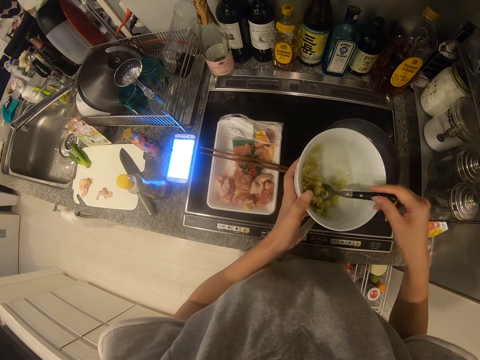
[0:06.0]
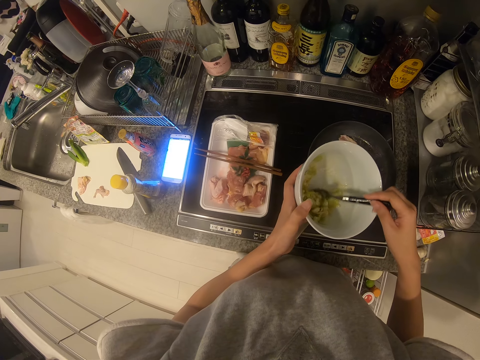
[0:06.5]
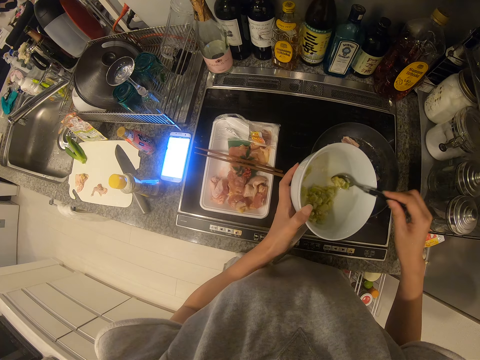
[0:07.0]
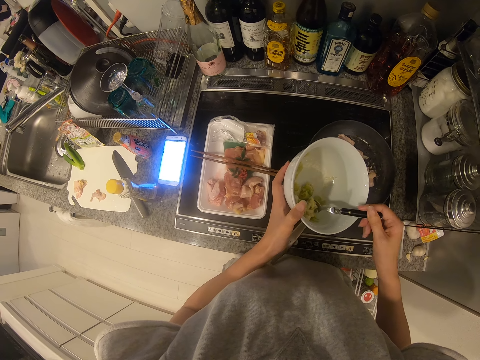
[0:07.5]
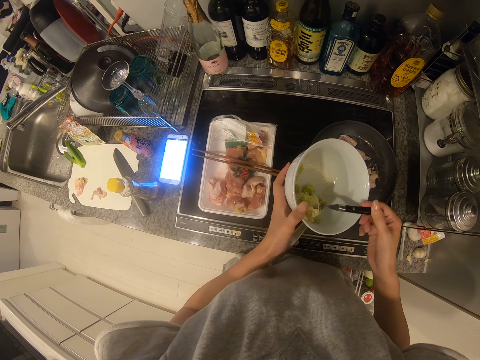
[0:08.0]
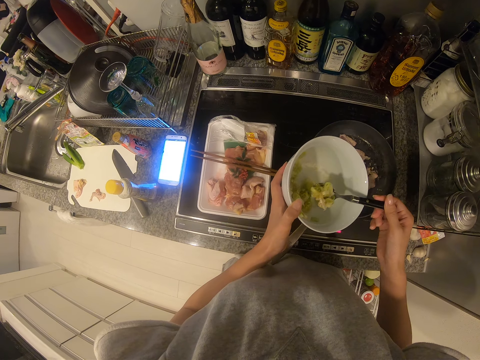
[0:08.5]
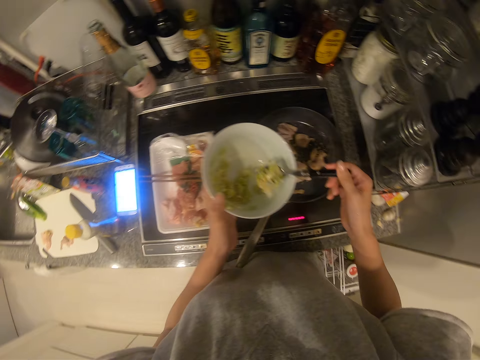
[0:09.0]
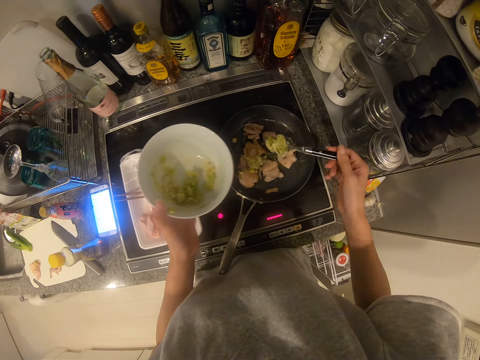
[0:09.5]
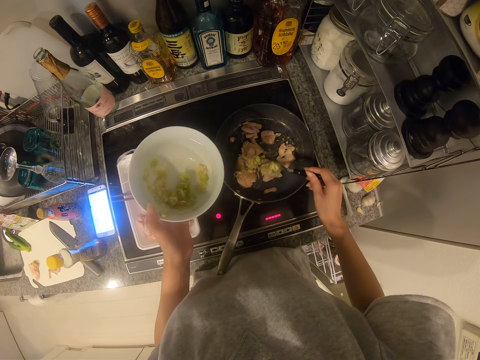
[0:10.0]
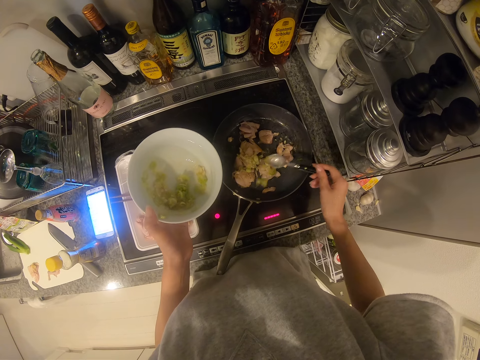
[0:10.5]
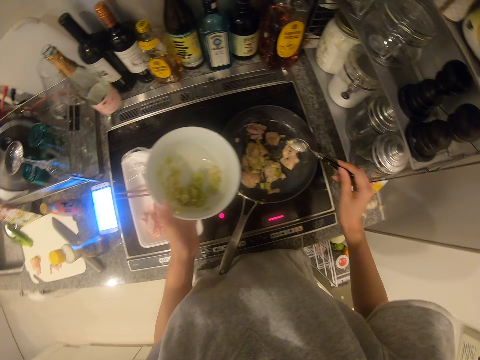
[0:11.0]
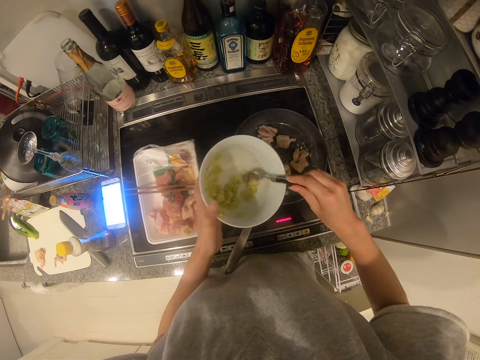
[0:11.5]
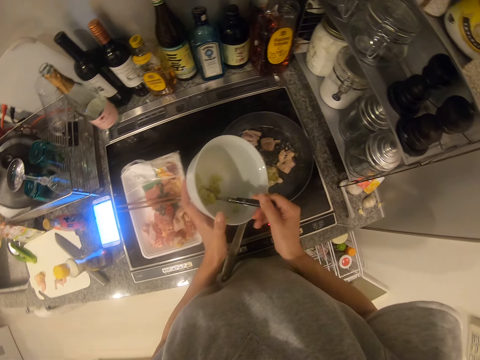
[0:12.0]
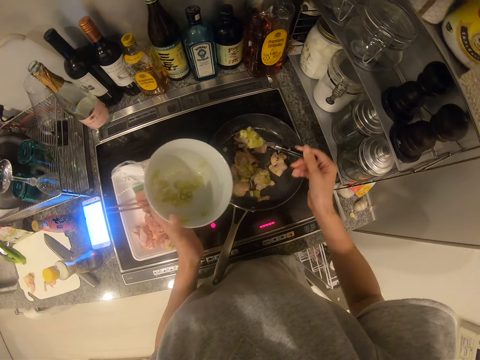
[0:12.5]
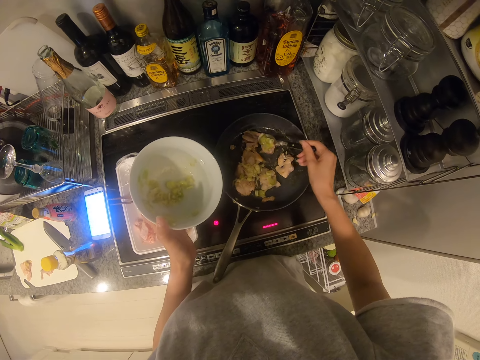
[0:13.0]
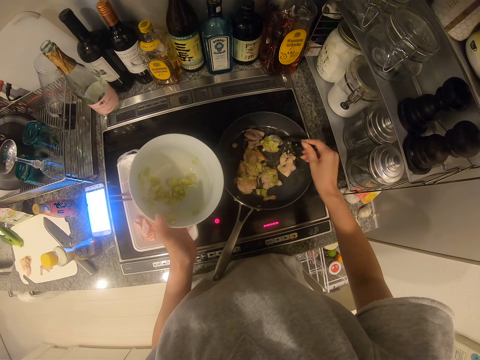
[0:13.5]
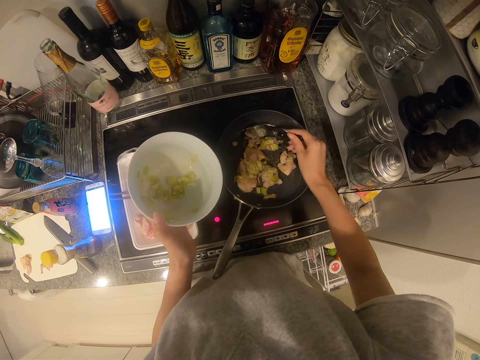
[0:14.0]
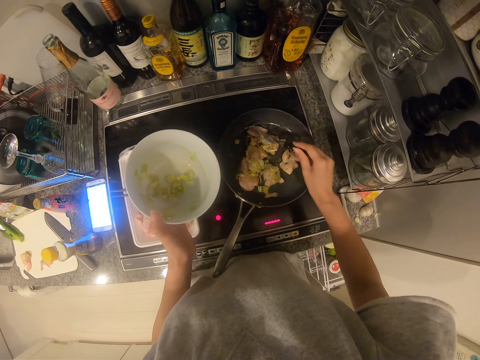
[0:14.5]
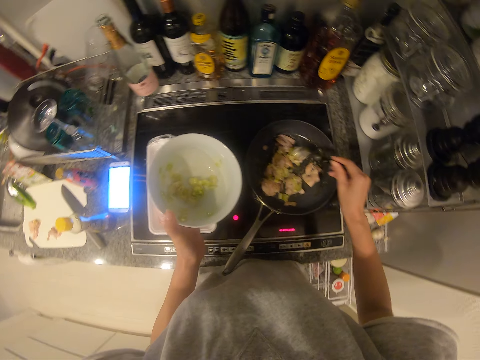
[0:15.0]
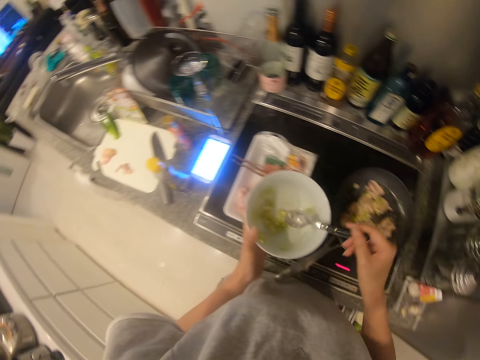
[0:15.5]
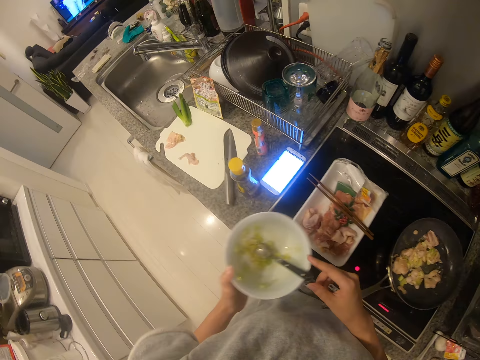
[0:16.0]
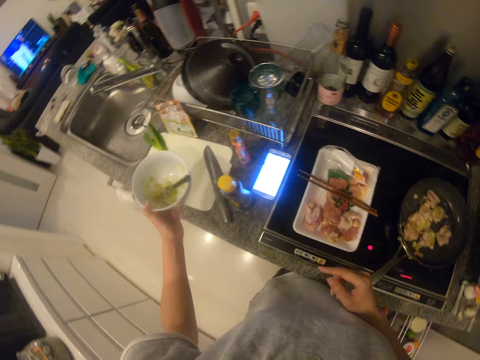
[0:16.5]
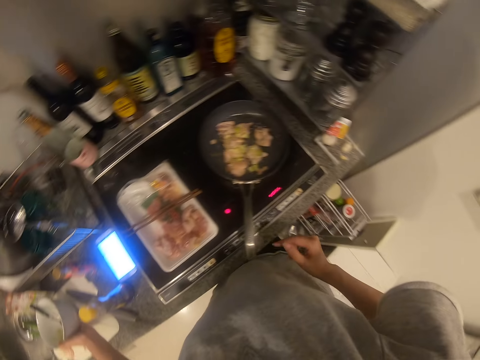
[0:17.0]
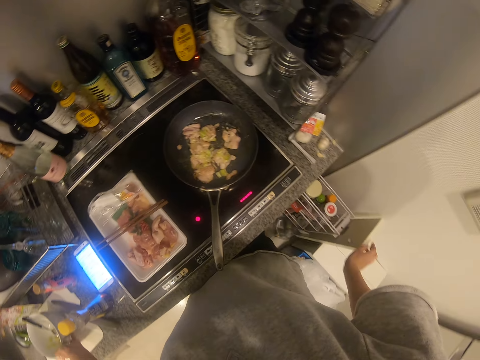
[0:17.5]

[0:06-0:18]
The camera wearer scoops the chopped pieces of baby leeks with the spoon. He holds the spoon in the white bowl with his right hand. He transfers the sauce in the white bowl to the frying pan with the spoon in his right hand. He puts the chopped pieces of baby leeks in the cooking pan with chicken meat. He scoops the chopped pieces of baby leeks with the spoon. He puts the chopped pieces of baby leeks in the cooking pan with the chicken meat. He puts the spoon in the white bowl with his right hand. He puts the white bowl on the chopping board with his left hand.

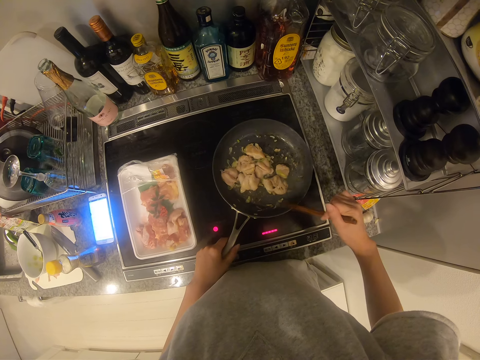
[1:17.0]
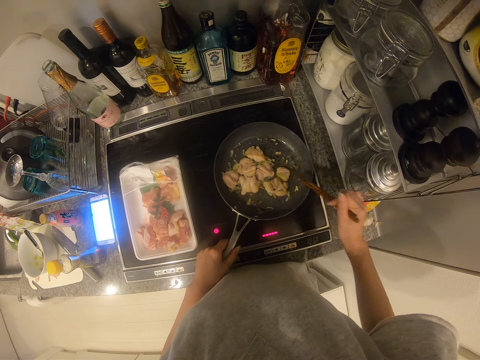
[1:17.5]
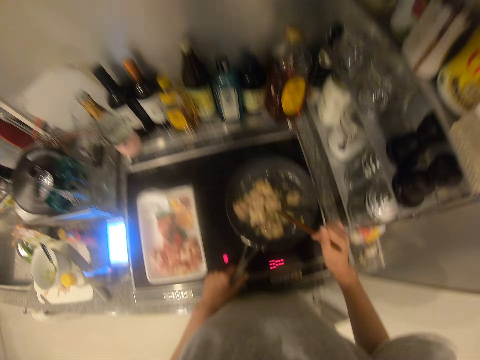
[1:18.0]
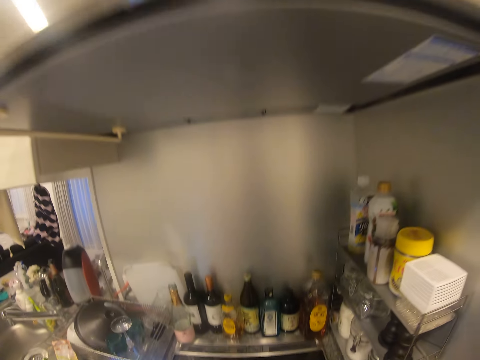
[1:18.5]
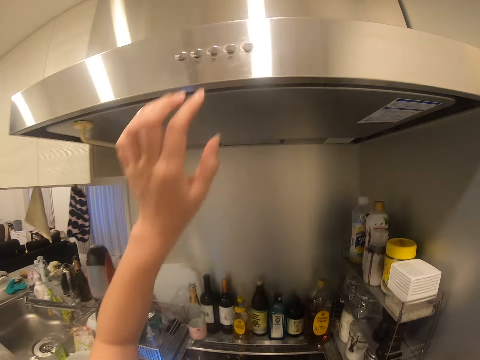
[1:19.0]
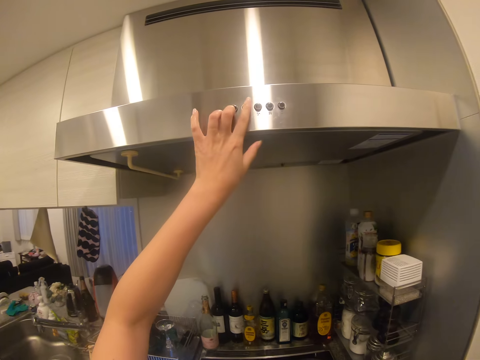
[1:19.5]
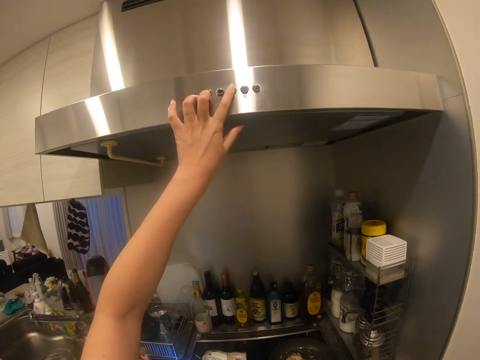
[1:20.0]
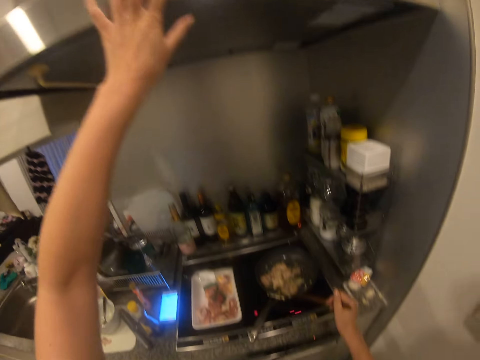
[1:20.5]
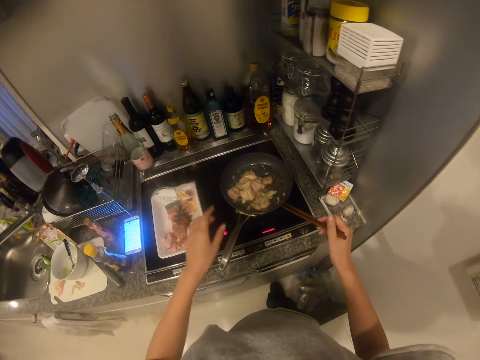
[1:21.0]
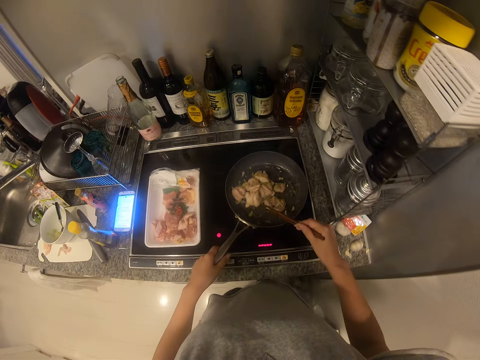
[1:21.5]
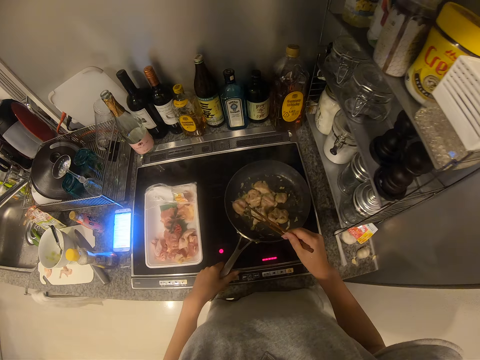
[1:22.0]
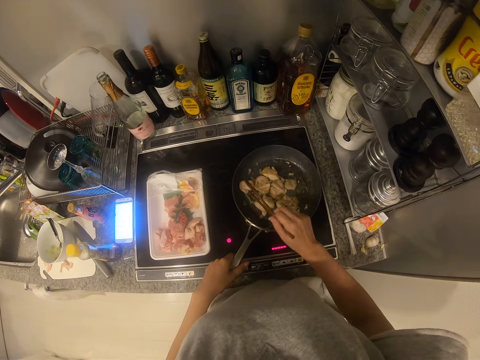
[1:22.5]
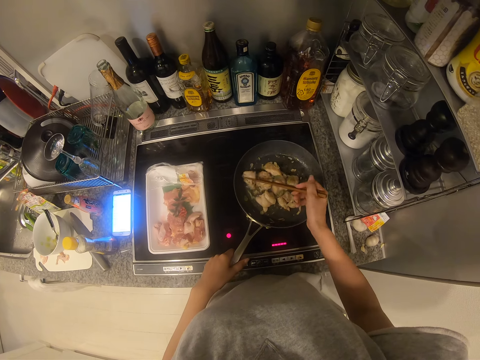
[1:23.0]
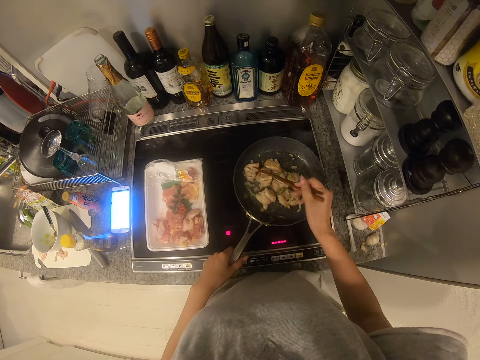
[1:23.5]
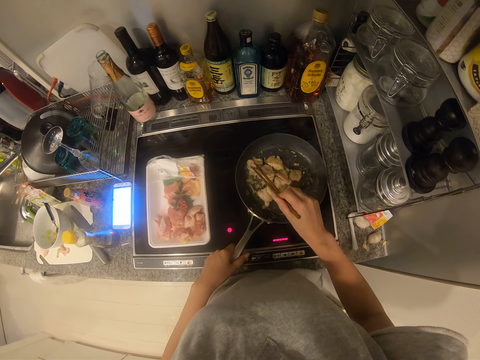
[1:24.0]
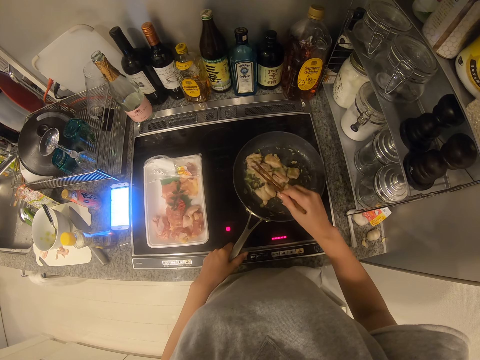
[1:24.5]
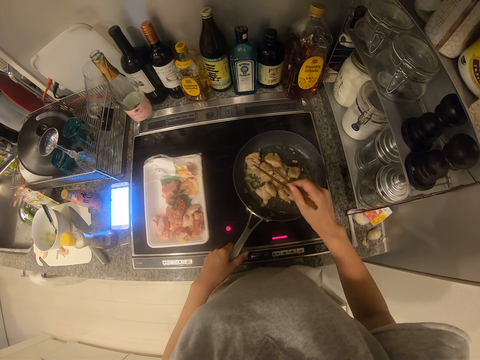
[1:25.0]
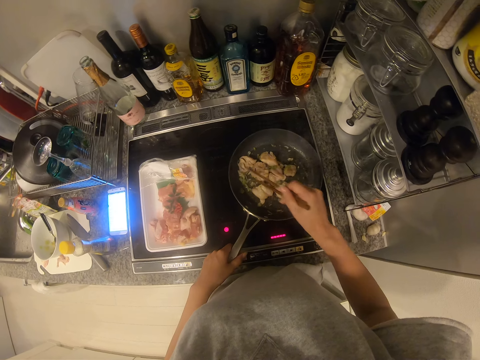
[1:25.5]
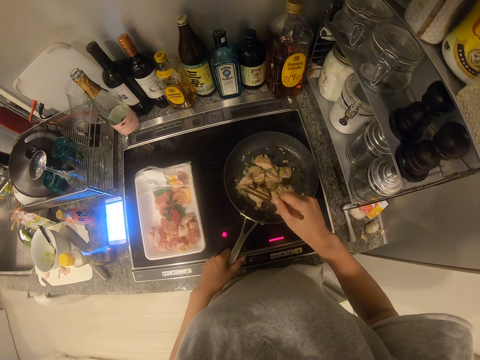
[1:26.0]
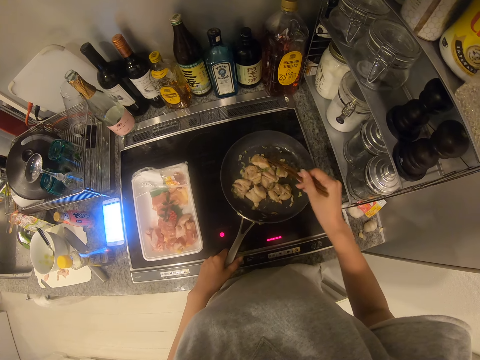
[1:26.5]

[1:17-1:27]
The camera wearer raises their left hand. They operate a heat extractor with their left hand. They press a button on the chimney hood. They hold the cooking pan handle on the cooker with their left hand. They stir the chopped pieces of baby leeks and chicken meat in the cooking pan with the chopsticks in their right hand.

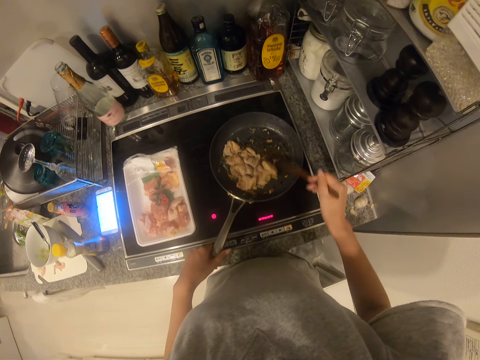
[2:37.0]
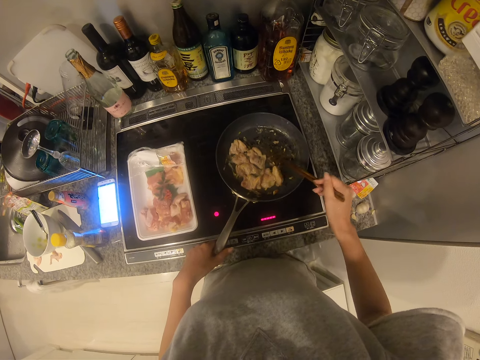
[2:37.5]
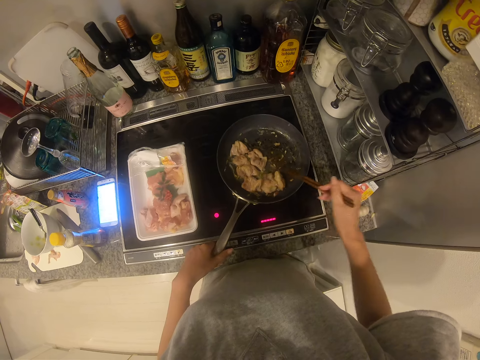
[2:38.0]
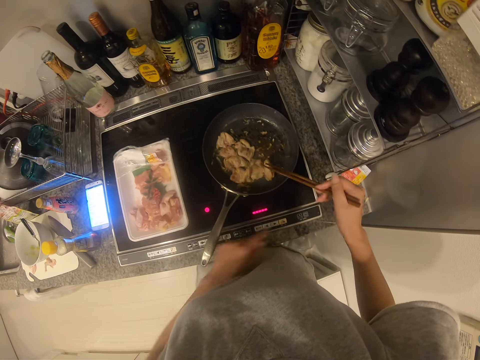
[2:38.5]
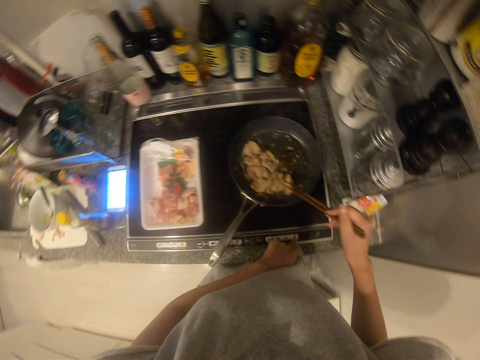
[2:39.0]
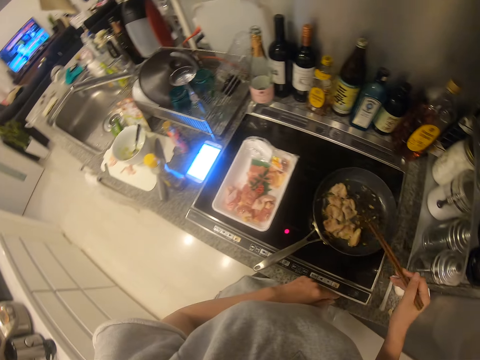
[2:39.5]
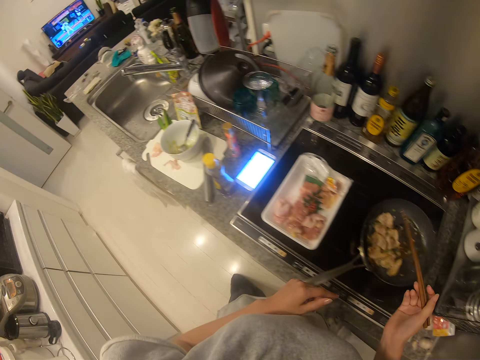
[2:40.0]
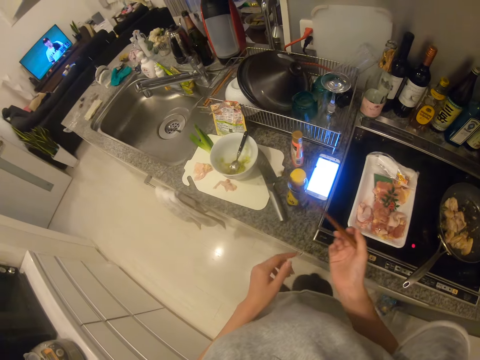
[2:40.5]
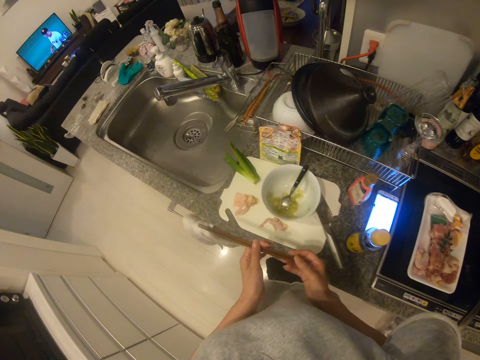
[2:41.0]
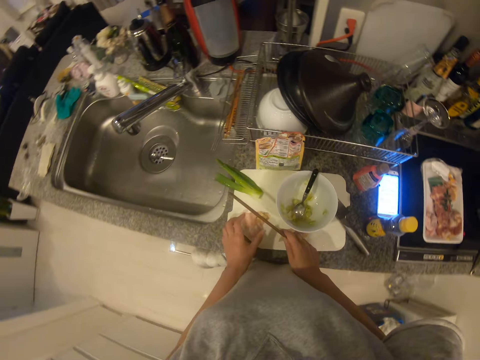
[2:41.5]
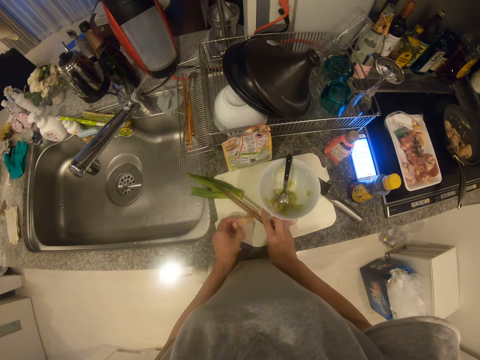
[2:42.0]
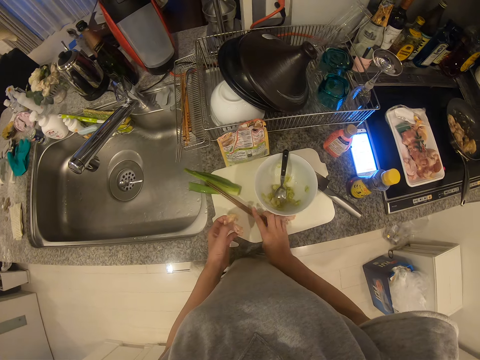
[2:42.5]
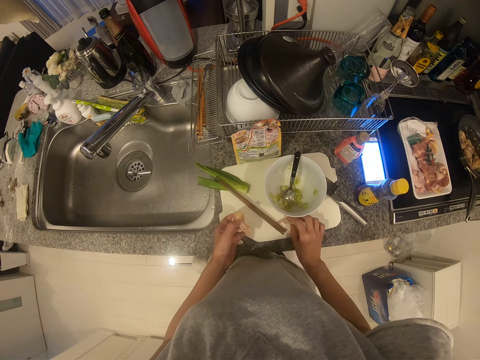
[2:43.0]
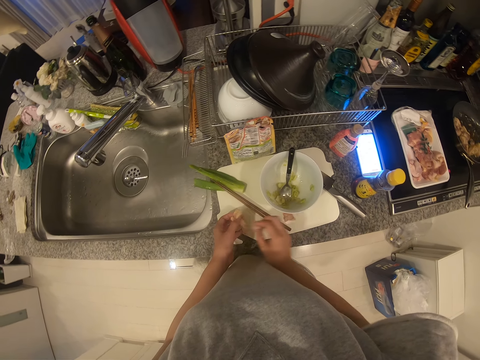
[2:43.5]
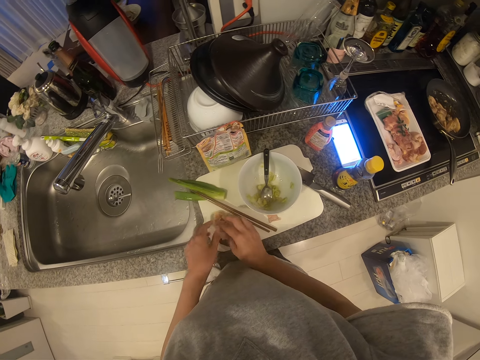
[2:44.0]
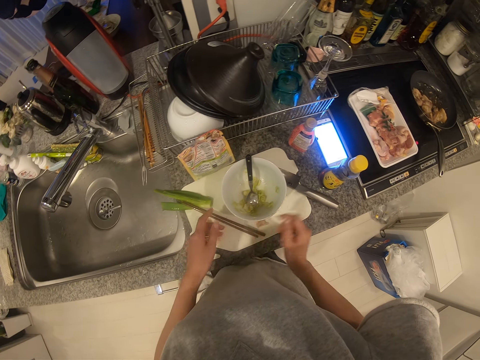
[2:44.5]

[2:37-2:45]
The camera wearer presses the button on the gas cooker. They operate the cooker with their left hand. They walk to the kitchen top. They hold the chopsticks in their hands. They pick up a yellow bottle on the table top with their left hand. They put the chopsticks on the chopping board with their right hand. They pick up the pieces of chicken meat on the chopping board. They pick up the pieces of chicken meat on the chopping board again. They place the pieces of chicken meat on the chopping board.
